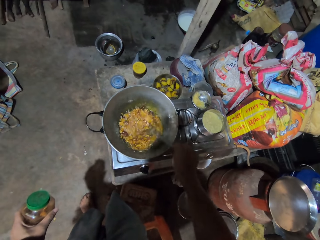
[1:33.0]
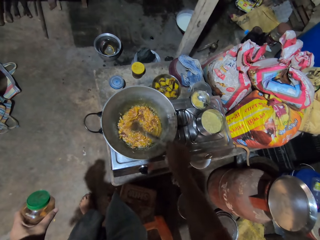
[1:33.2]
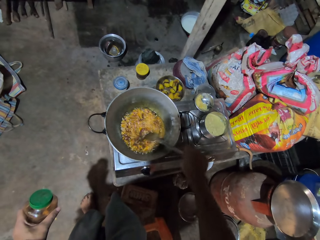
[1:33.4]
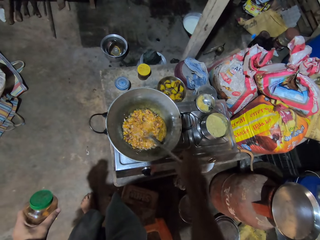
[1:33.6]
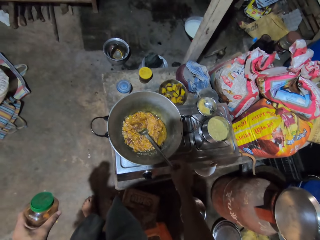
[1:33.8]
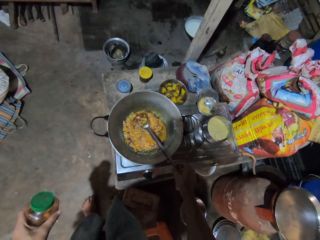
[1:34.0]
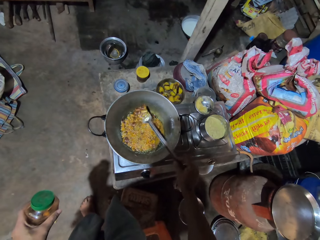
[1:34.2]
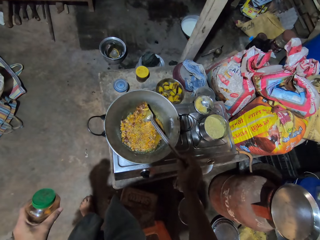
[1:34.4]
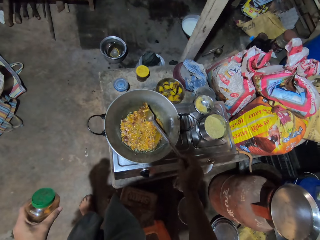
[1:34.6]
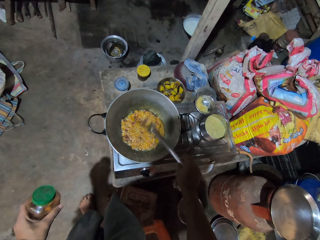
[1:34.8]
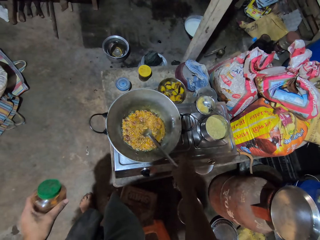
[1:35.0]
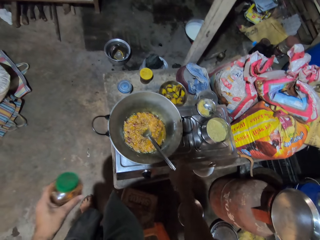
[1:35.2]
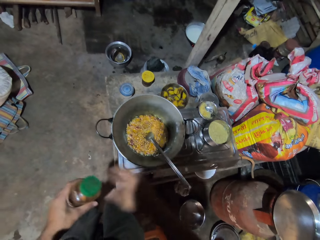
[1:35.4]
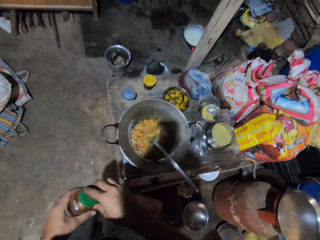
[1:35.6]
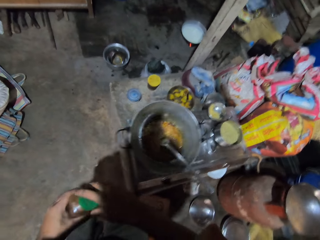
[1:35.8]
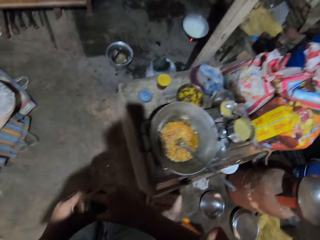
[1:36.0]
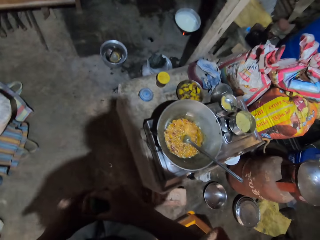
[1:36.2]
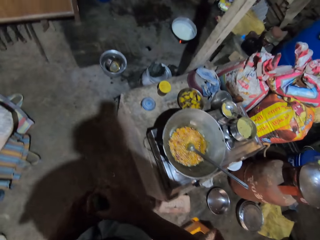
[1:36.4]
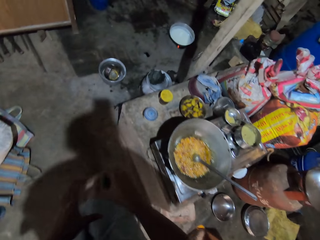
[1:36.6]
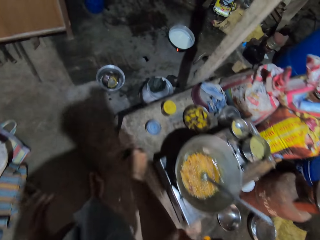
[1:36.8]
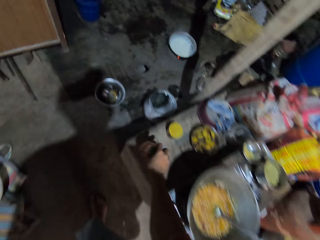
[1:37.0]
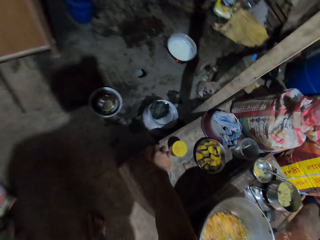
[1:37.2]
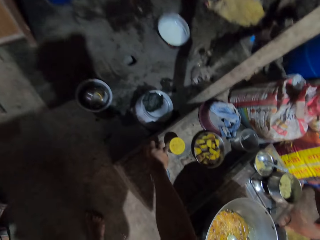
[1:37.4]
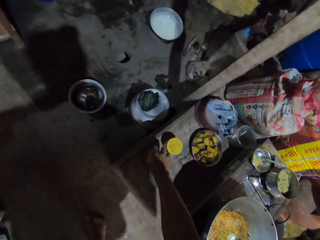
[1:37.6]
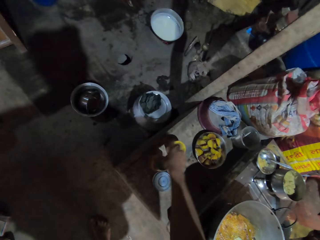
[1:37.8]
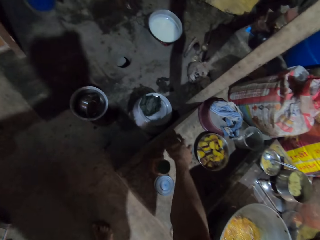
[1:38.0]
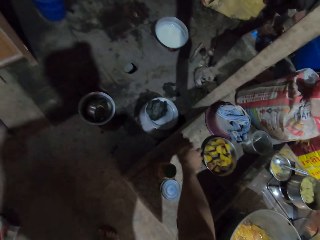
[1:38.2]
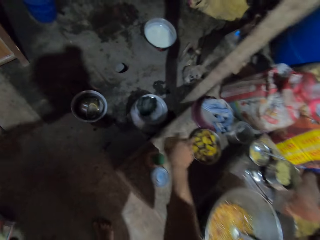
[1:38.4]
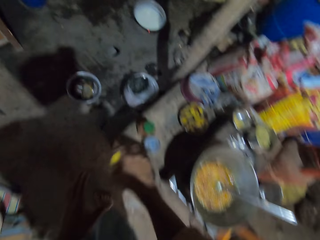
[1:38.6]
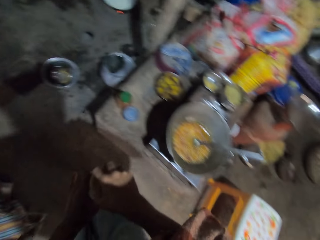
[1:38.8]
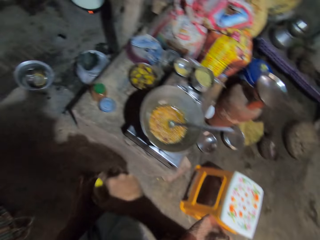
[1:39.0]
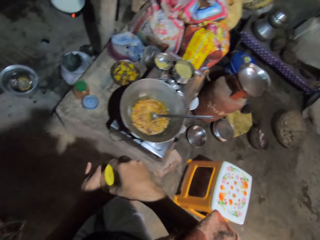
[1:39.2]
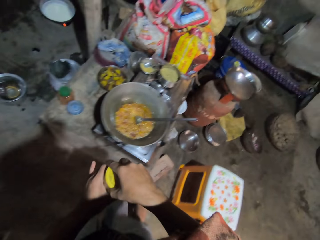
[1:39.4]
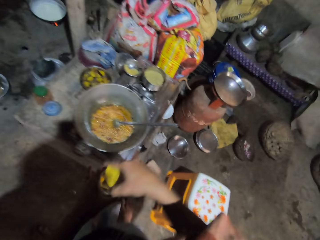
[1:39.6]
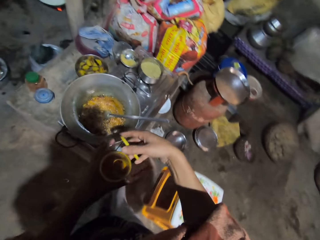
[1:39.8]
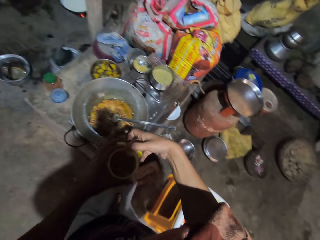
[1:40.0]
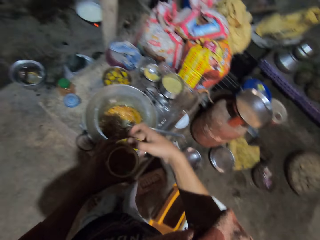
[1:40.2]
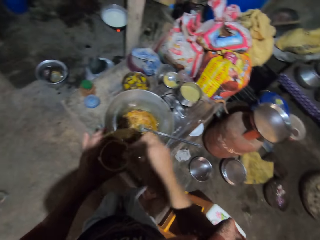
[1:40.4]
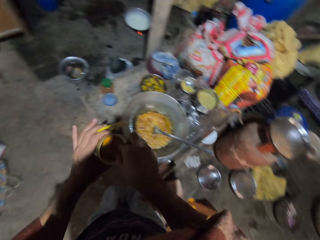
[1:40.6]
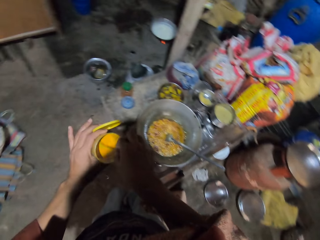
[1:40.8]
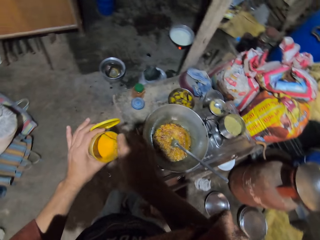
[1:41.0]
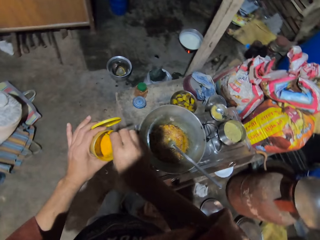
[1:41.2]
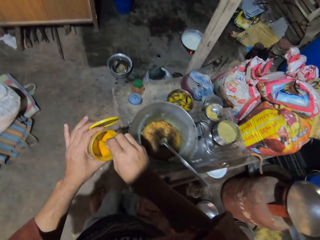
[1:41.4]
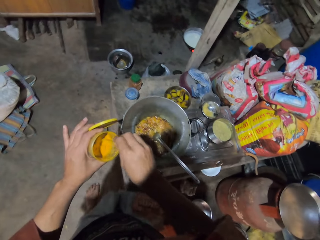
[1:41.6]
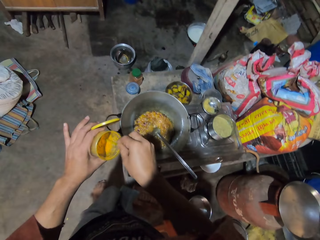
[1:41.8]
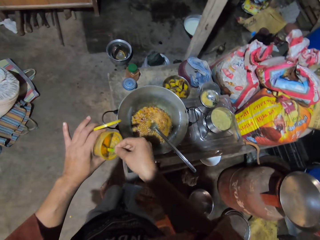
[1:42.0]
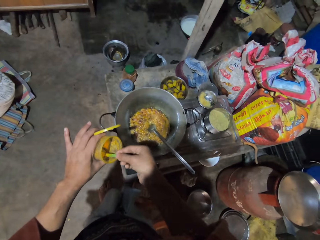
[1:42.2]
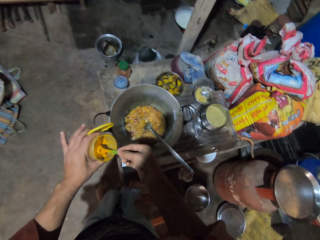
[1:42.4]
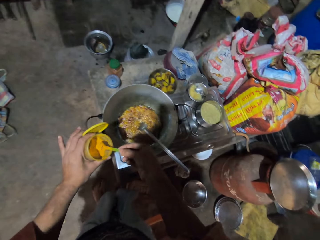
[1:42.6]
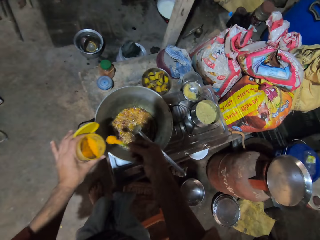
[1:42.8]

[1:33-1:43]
The camera wearer puts the spatula on the pan. They place the chili container on the table. They pick the turmeric container on the table. They open the lid of the turmeric container. They scoop turmeric from the container.

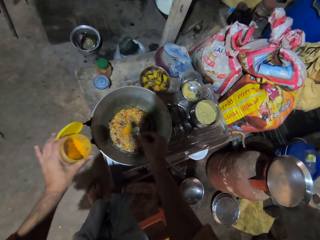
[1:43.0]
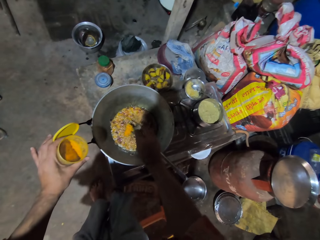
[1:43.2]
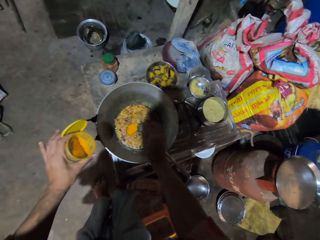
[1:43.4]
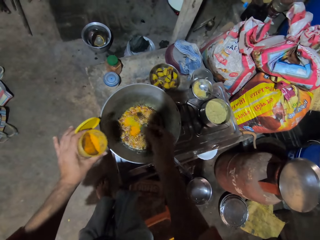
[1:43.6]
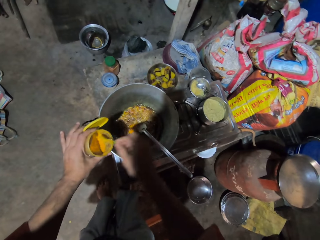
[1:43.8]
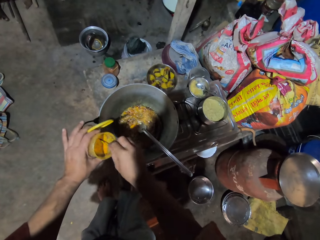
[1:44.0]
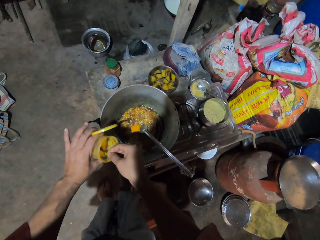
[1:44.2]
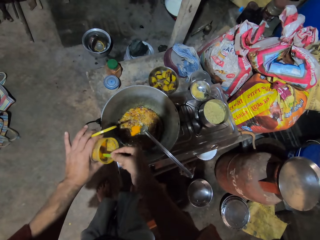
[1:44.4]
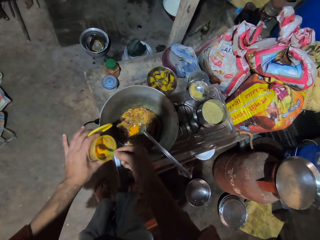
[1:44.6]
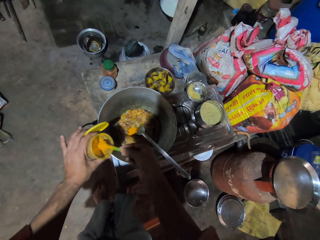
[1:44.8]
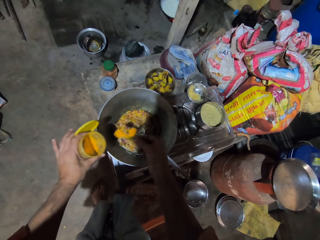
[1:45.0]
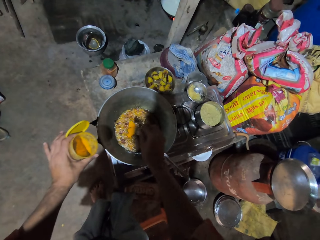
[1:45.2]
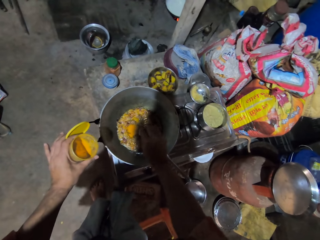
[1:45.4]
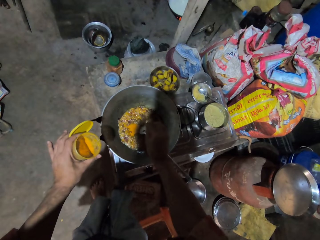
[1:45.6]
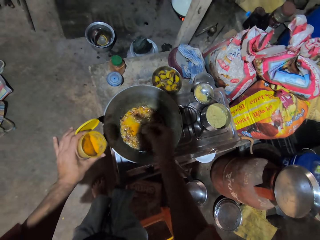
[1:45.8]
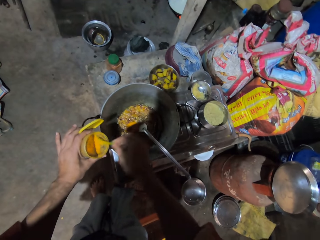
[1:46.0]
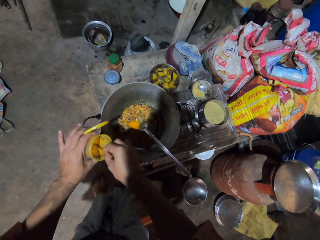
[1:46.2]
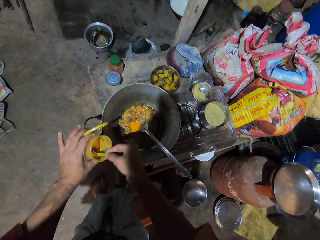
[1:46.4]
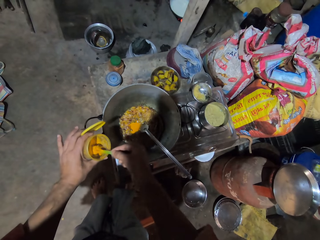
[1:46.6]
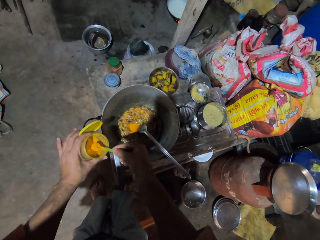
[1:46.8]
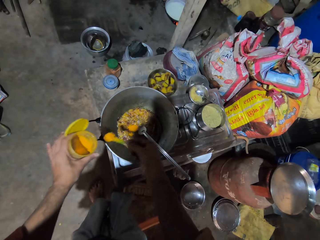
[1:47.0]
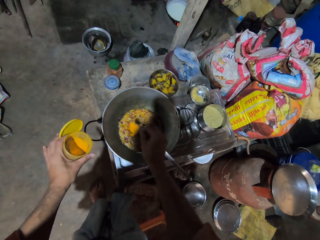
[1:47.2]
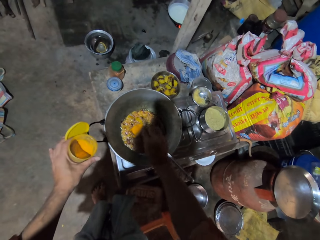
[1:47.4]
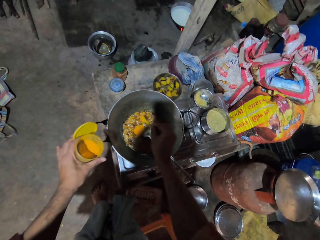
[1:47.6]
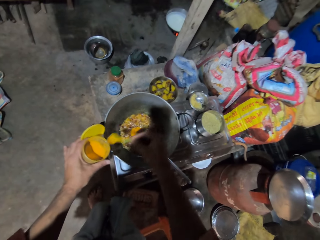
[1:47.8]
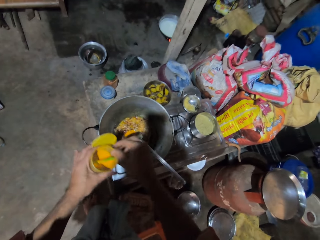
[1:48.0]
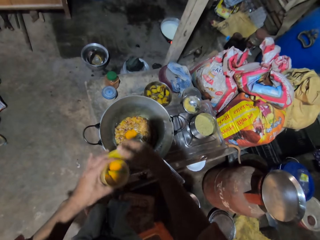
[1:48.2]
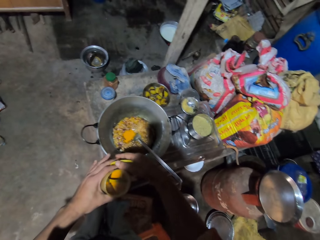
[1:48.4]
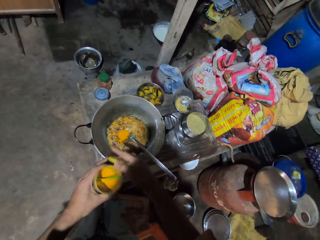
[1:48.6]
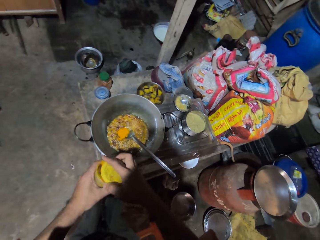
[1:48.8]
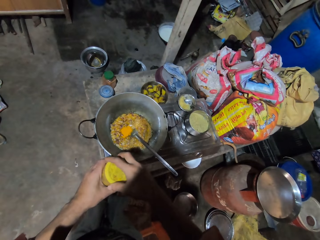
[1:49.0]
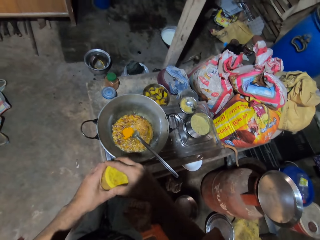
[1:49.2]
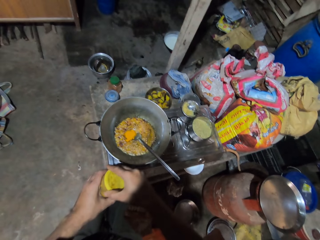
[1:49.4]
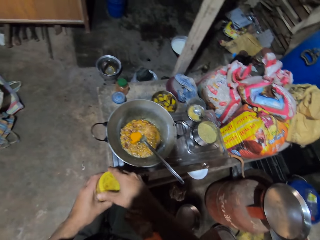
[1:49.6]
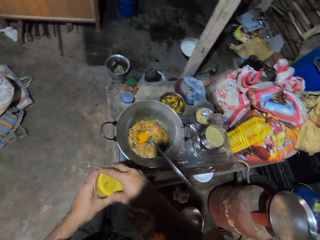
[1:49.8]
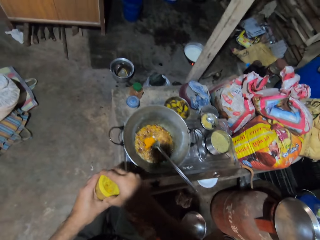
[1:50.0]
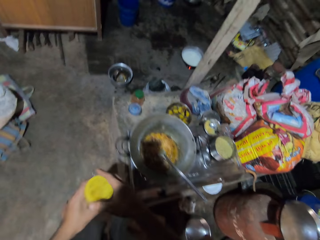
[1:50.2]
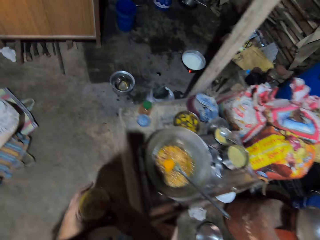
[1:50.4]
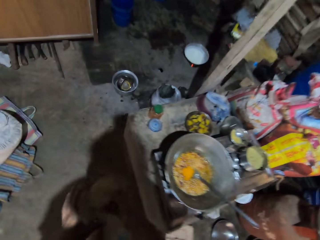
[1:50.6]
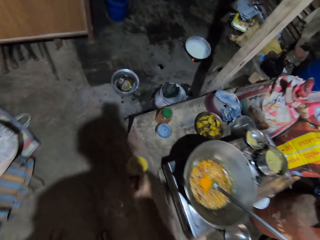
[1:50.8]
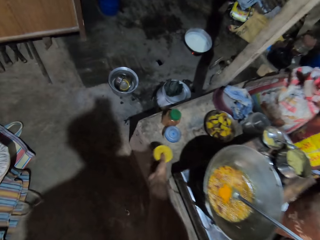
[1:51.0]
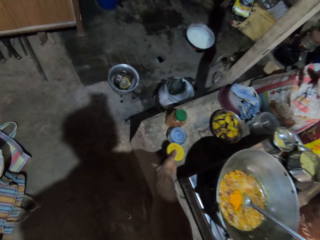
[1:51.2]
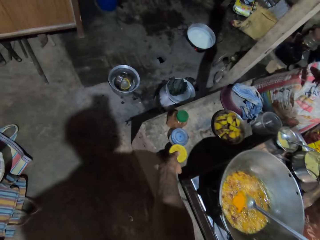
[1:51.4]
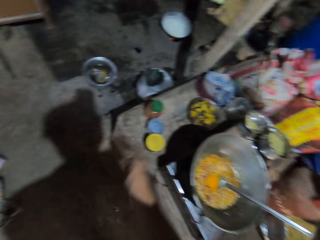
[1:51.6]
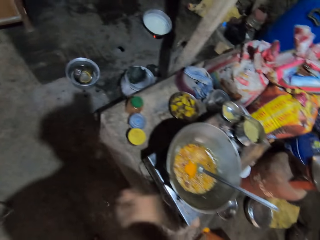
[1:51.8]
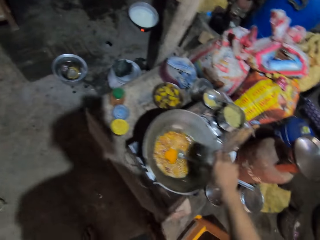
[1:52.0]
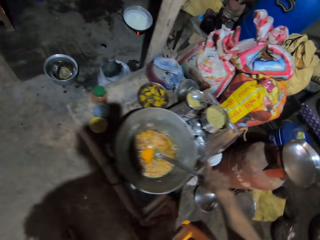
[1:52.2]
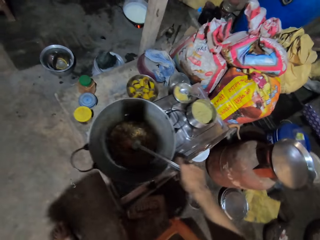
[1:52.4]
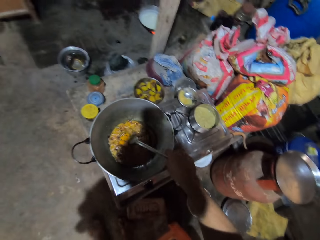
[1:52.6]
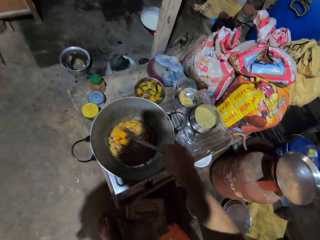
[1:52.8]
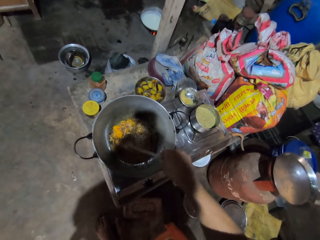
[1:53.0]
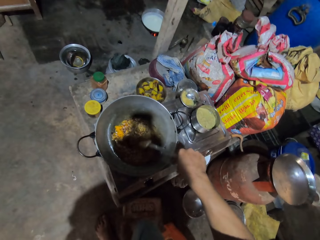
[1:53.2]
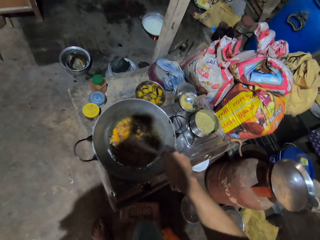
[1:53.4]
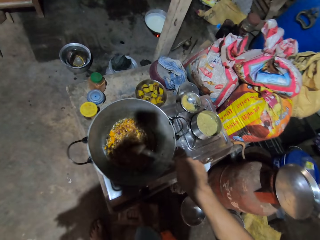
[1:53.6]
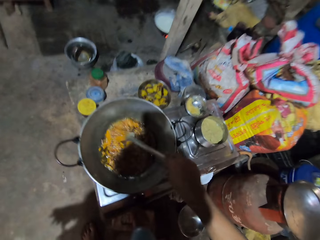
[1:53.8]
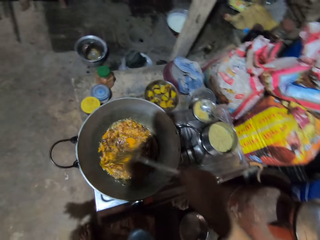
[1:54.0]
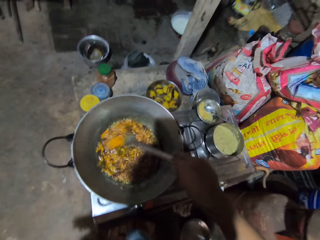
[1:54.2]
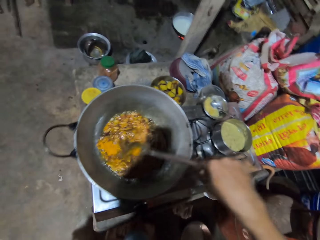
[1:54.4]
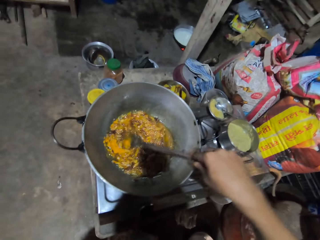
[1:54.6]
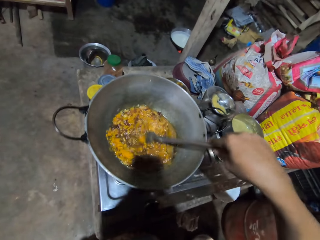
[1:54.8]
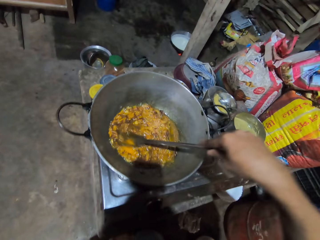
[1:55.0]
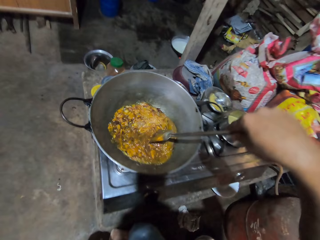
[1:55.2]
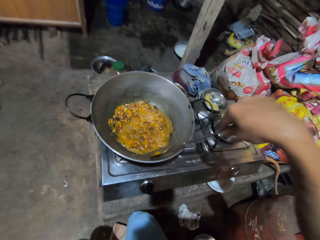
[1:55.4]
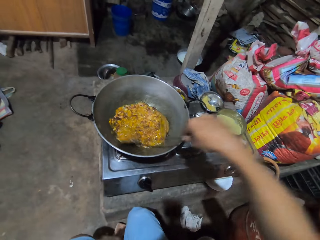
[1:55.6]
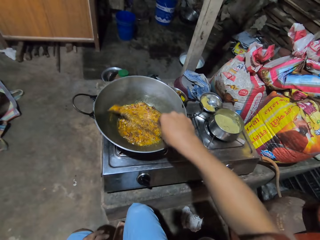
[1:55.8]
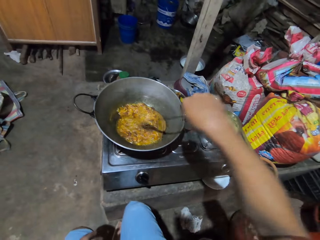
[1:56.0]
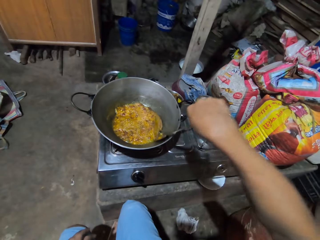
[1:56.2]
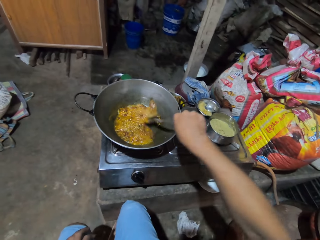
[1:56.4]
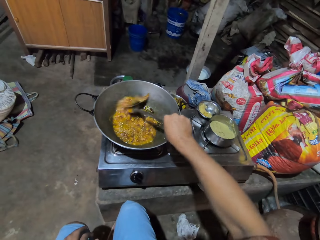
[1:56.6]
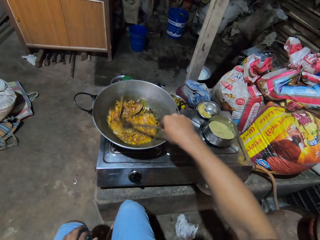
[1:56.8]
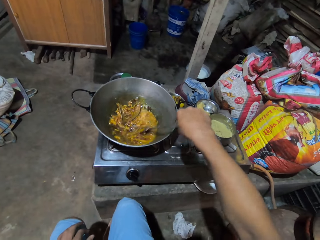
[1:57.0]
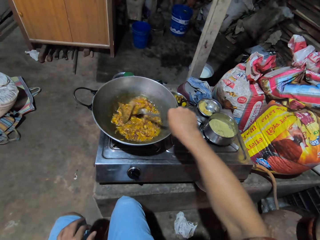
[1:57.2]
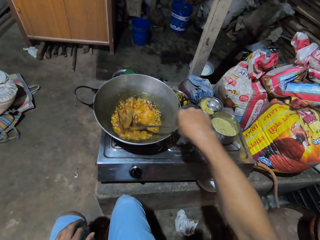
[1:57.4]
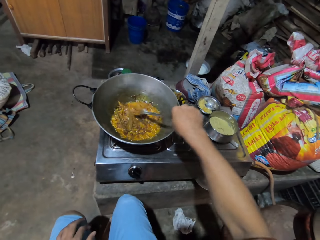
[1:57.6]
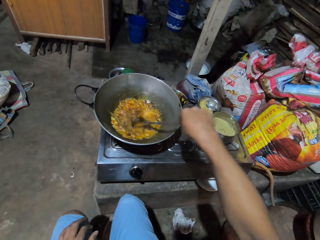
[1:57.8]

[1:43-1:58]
The camera wearer adds the turmeric in the cooking pan. They scoop turmeric from the container. They add turmeric in the cooking pan. They scoop turmeric from the container. They add turmeric in the cooking pan. They cover the turmeric container. They place the turmeric container on the table. They stir the food in the pan with a metal spoon.
